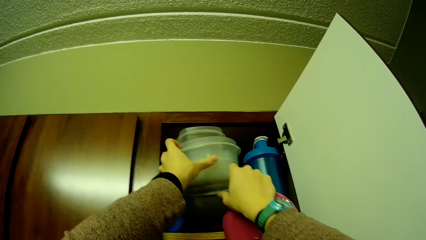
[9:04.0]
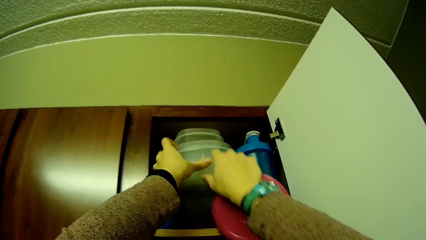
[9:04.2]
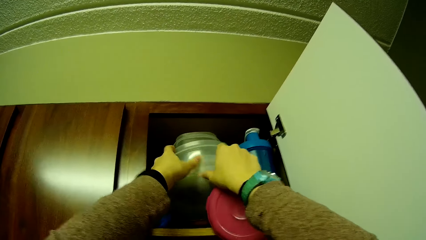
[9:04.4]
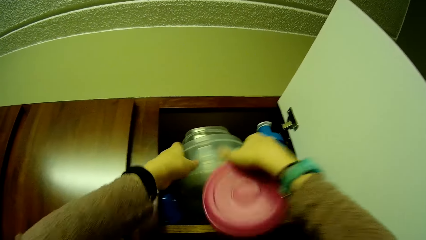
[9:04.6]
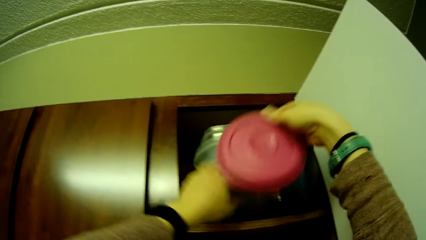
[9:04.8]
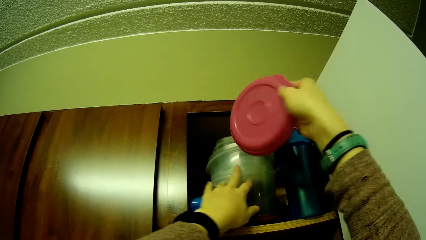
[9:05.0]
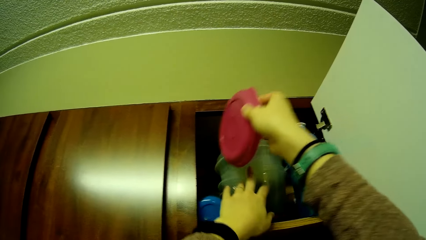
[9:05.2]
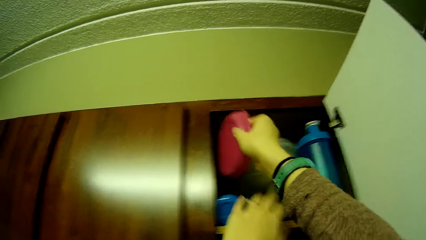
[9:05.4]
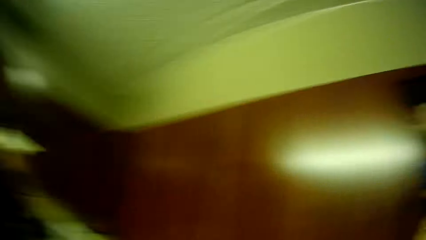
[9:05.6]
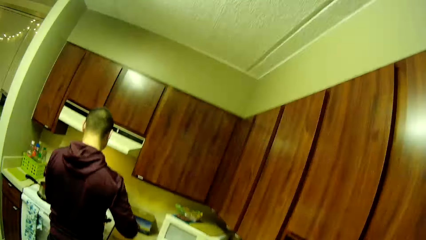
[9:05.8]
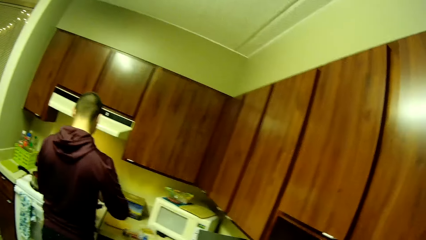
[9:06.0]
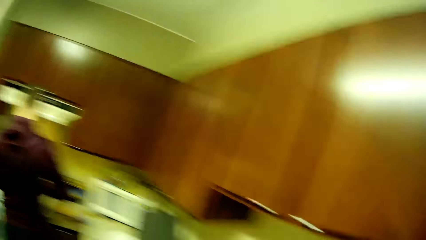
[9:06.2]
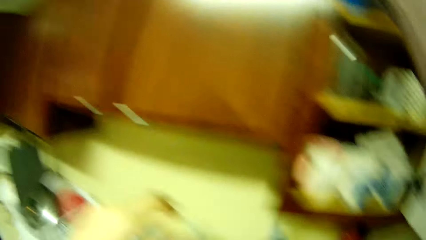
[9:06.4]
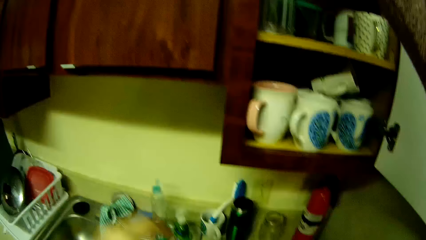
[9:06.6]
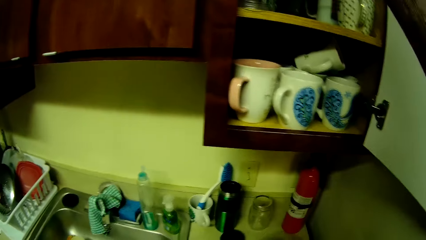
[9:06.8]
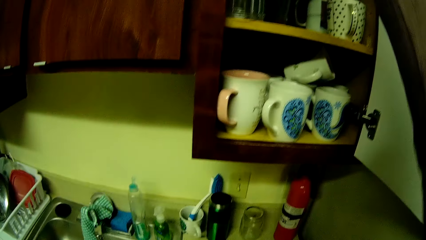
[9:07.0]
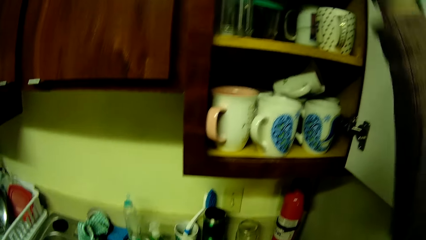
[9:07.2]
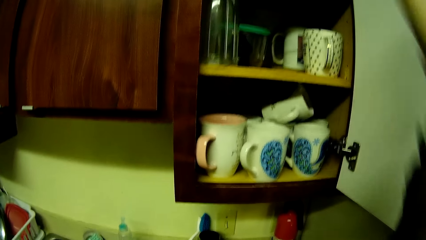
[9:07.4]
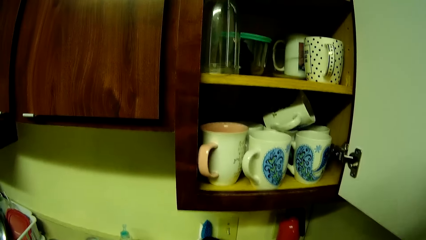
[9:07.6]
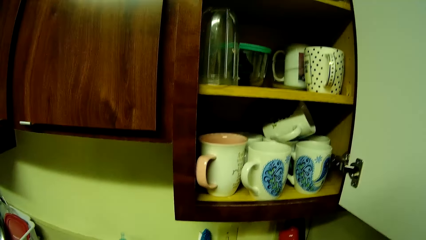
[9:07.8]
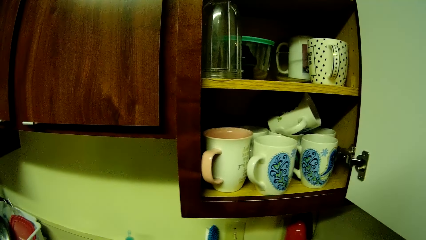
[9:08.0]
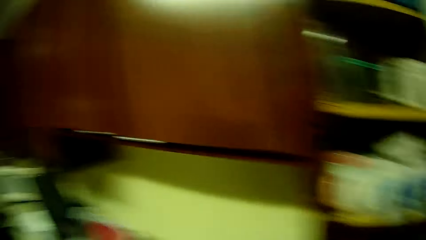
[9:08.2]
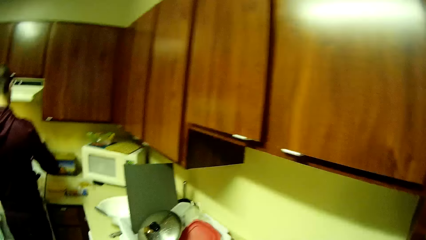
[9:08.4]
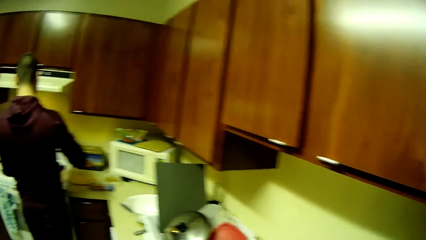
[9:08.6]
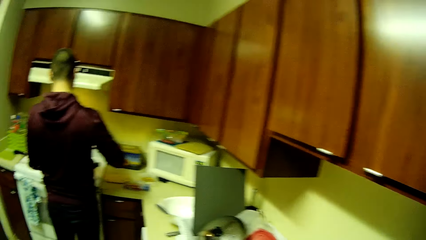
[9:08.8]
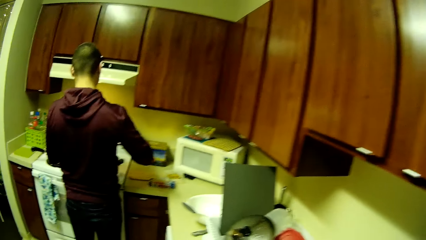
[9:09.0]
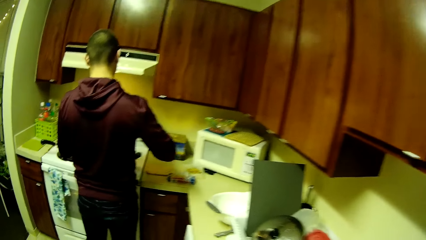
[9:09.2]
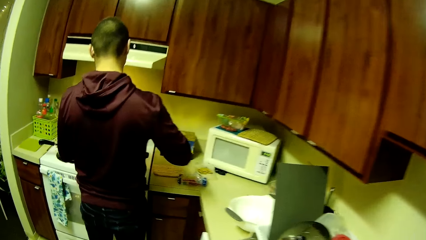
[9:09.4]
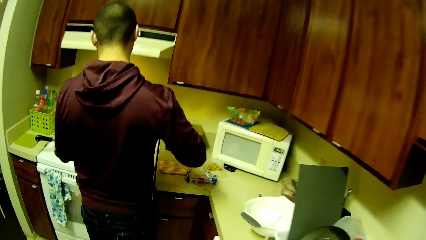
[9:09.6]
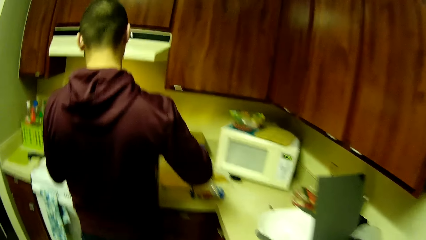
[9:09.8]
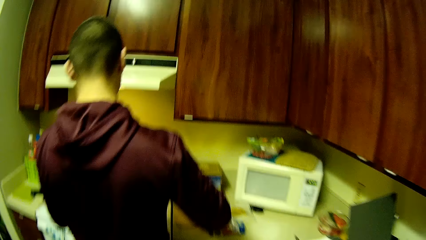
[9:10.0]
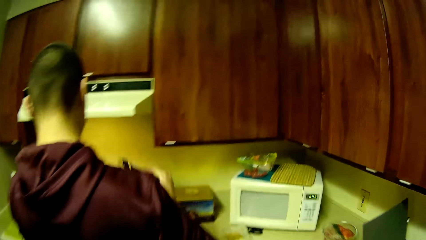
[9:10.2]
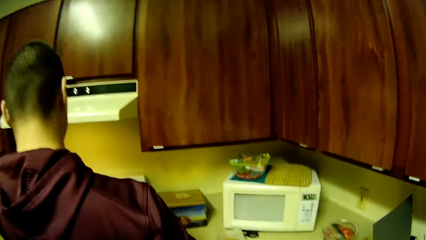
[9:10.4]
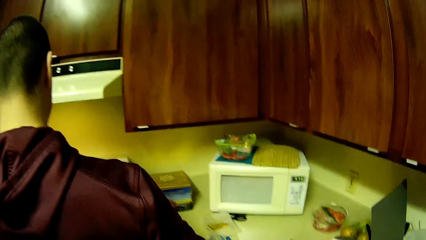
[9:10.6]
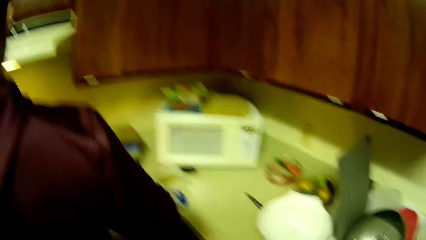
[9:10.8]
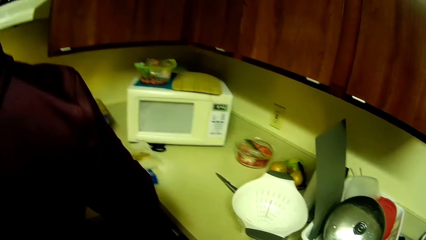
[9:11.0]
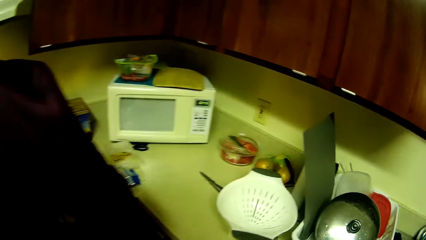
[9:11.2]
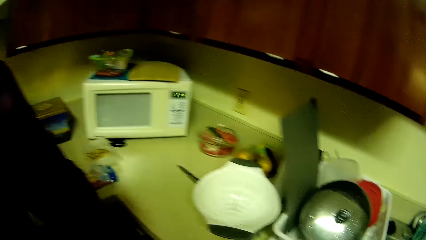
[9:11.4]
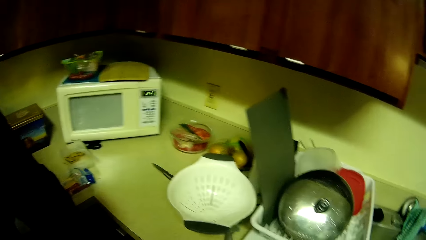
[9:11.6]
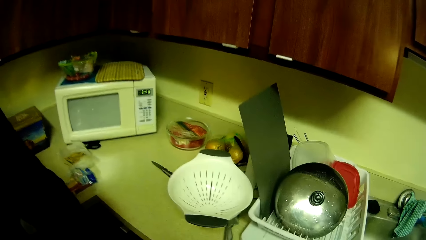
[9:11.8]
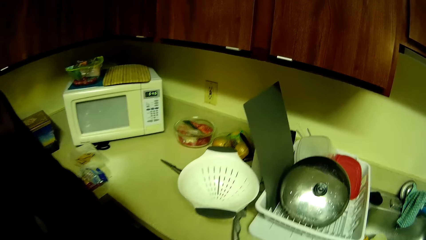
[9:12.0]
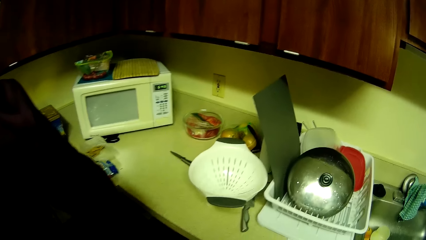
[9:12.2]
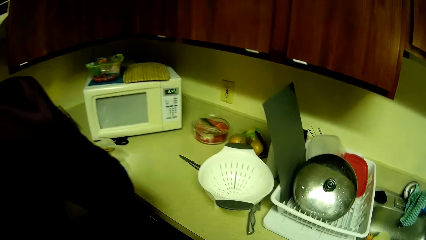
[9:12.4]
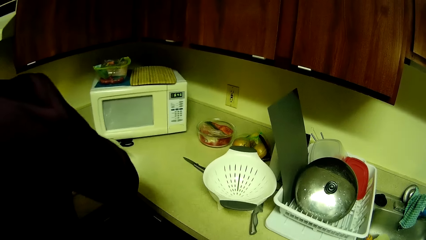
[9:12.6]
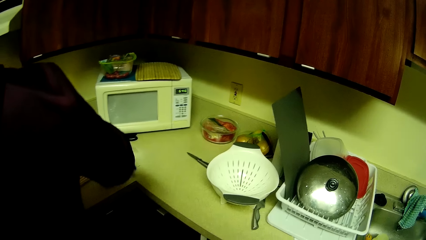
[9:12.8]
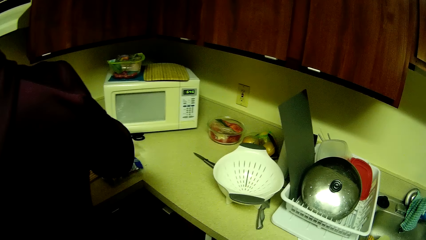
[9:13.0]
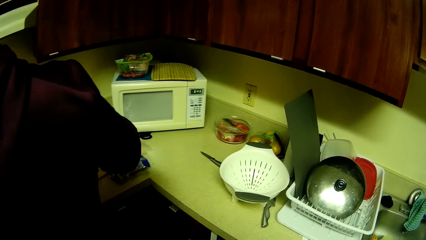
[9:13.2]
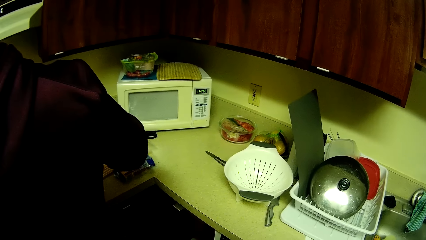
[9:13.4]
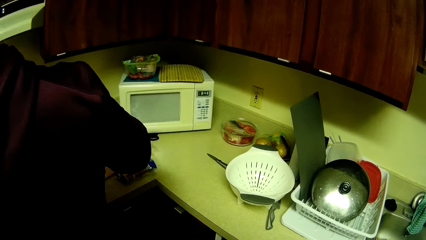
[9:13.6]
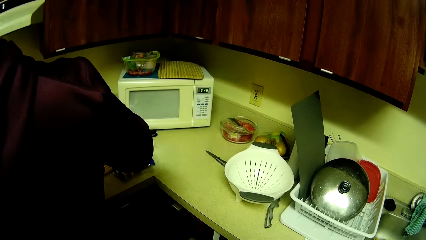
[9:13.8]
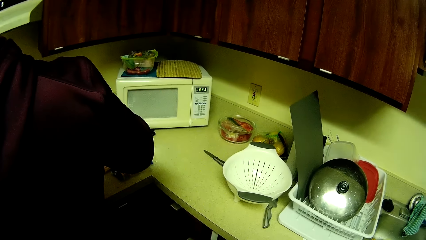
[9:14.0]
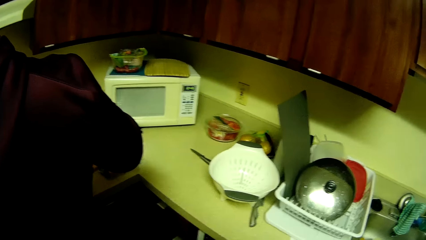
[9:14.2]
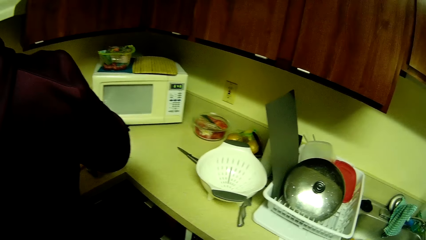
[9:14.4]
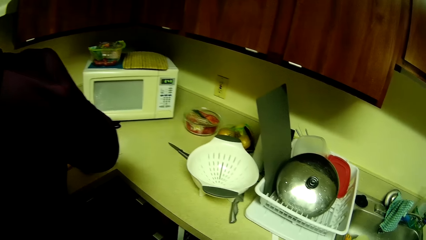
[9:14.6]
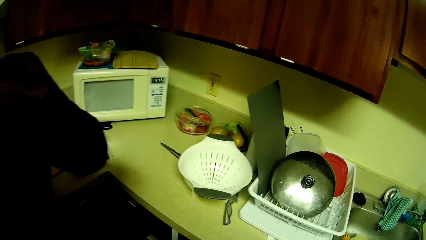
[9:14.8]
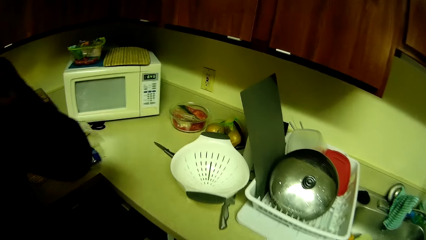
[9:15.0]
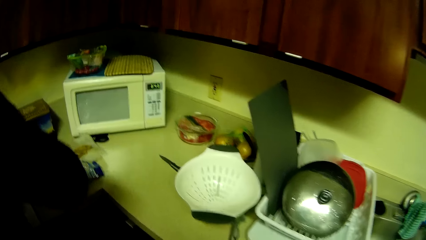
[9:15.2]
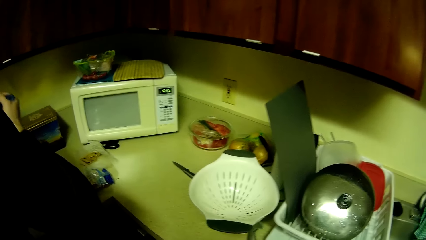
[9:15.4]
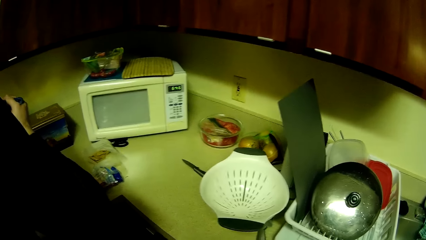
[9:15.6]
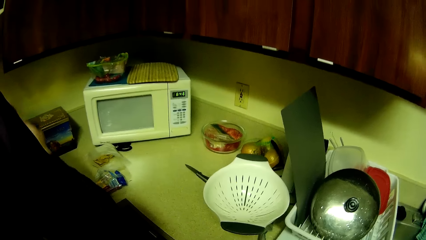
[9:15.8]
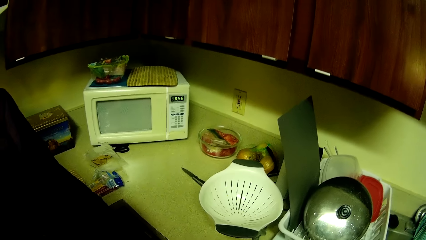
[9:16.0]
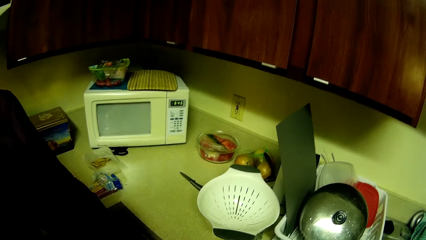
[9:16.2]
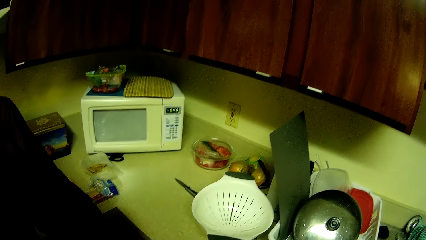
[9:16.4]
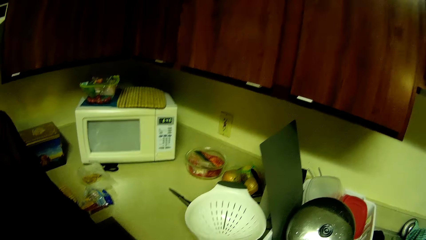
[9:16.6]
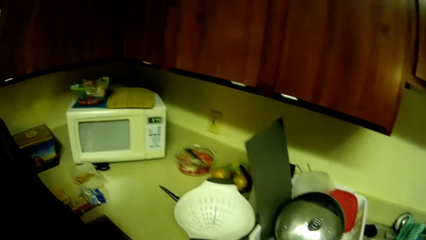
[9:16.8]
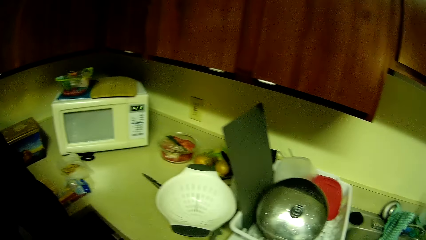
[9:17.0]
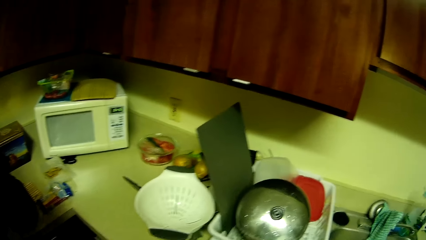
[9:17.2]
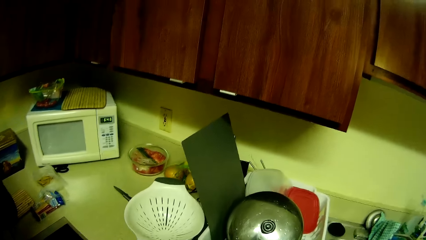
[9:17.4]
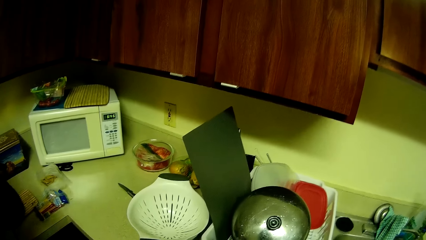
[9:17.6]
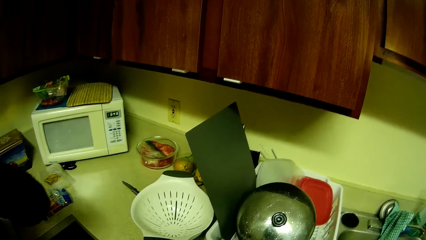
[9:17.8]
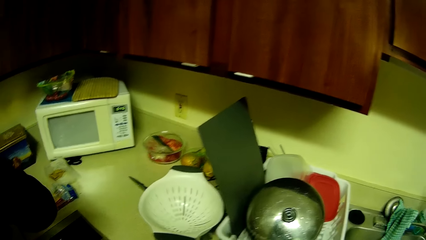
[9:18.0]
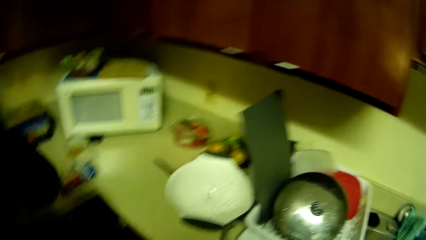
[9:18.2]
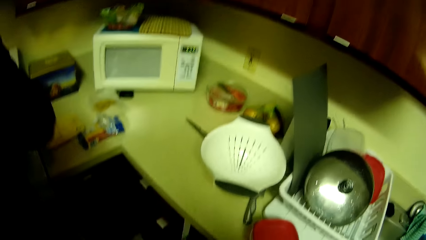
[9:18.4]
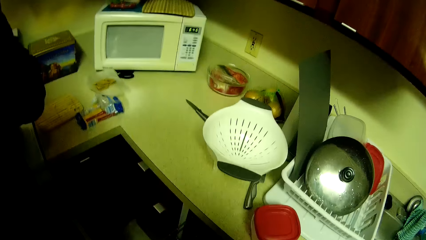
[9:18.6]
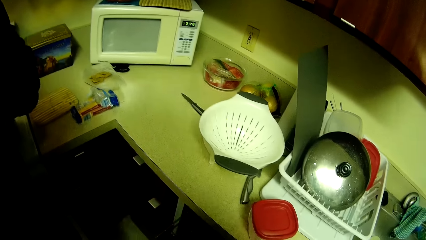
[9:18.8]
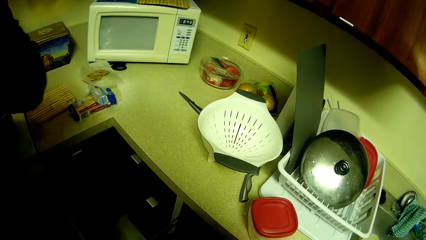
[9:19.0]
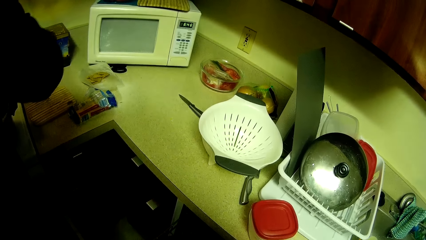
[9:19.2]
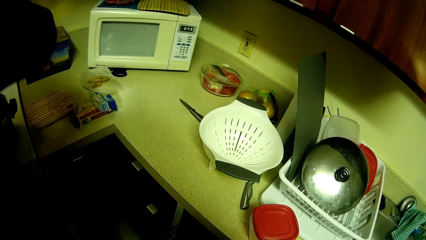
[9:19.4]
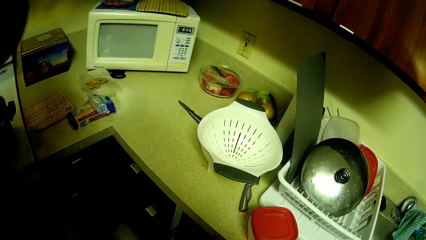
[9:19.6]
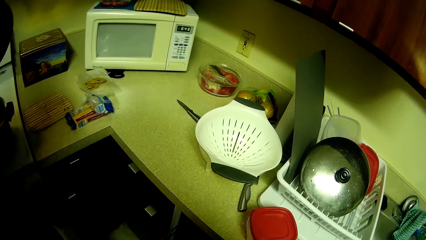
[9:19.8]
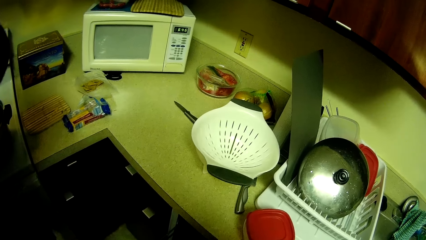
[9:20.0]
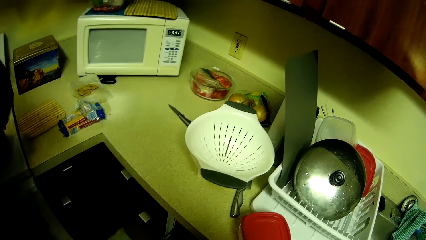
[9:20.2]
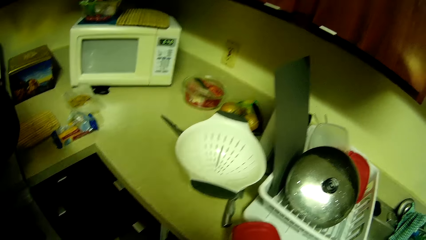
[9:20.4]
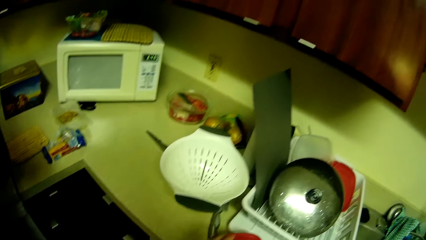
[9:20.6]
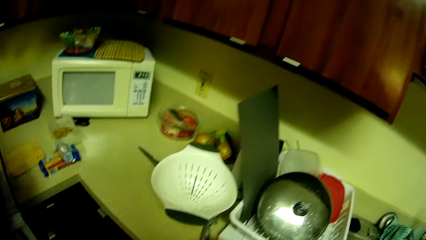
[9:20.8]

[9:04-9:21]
A person places the container lid beside the plastic container. The person prepares a meal.
